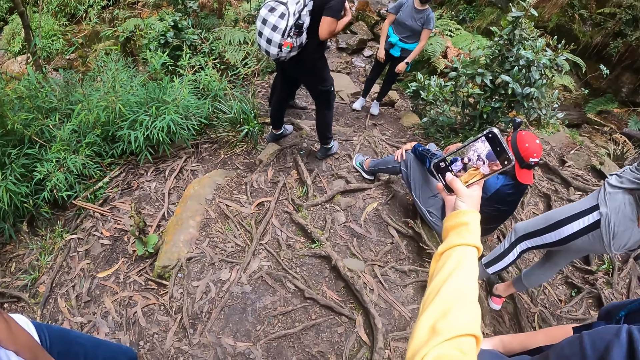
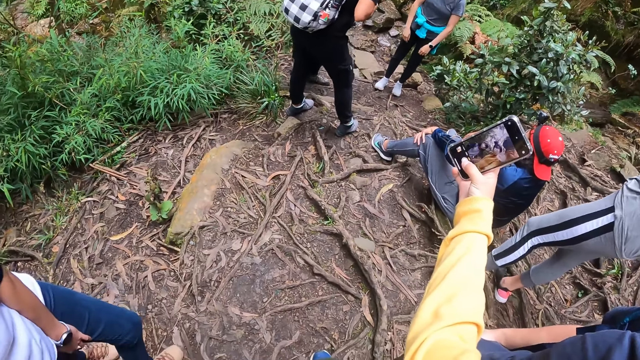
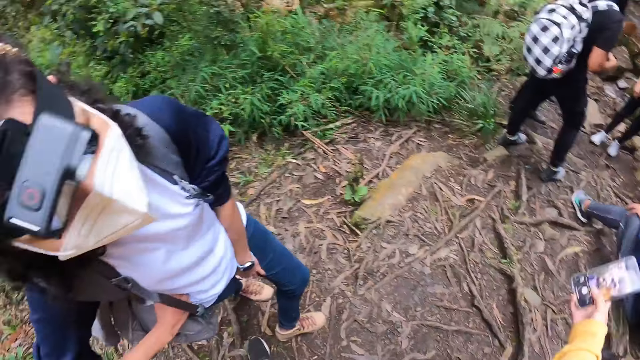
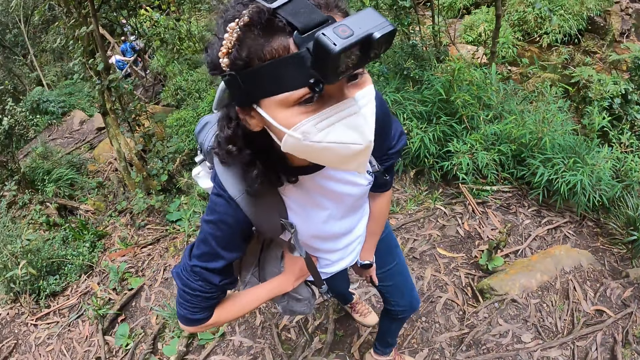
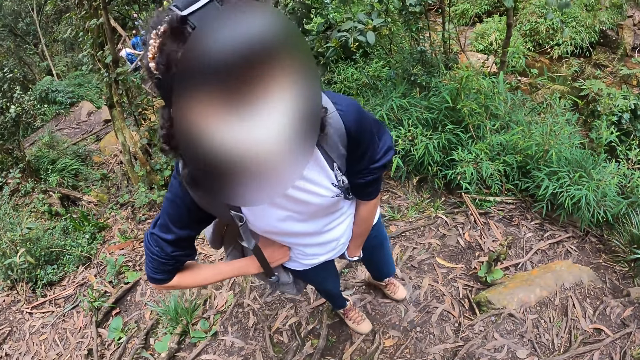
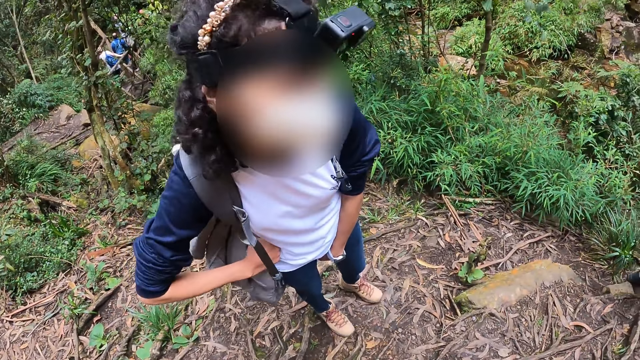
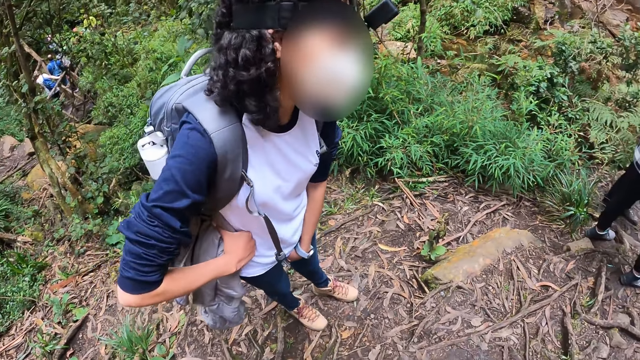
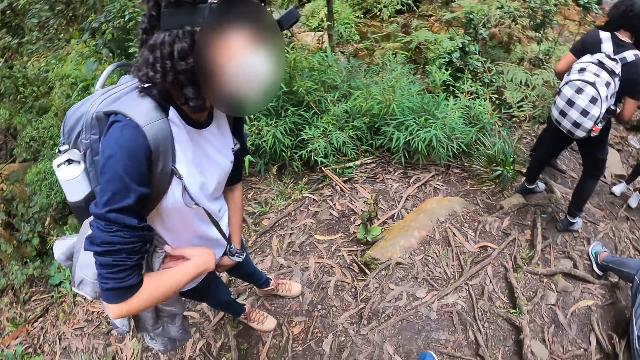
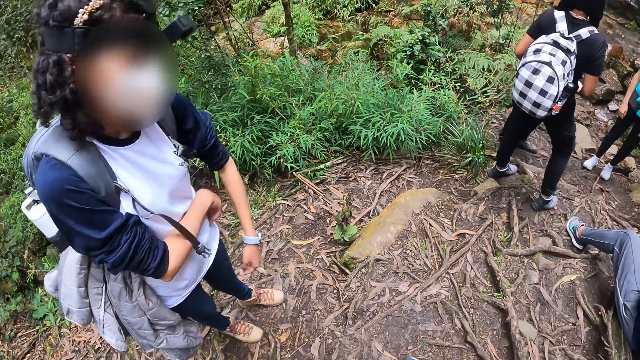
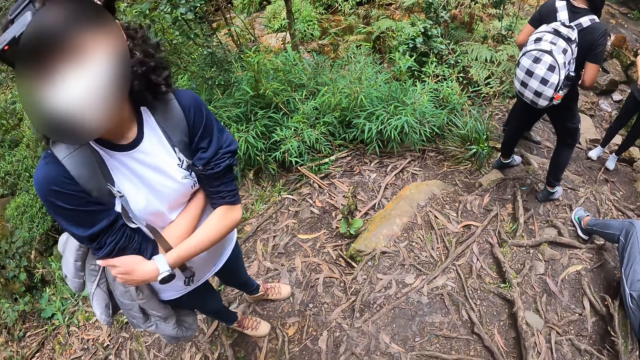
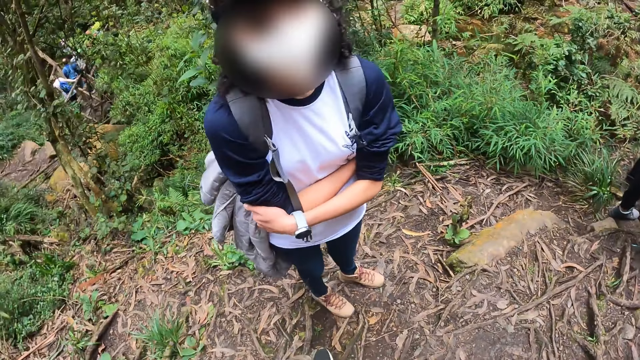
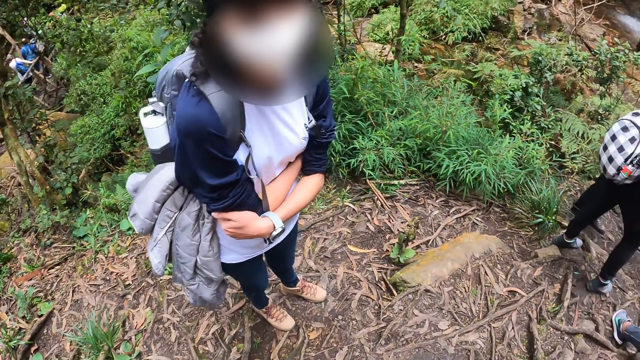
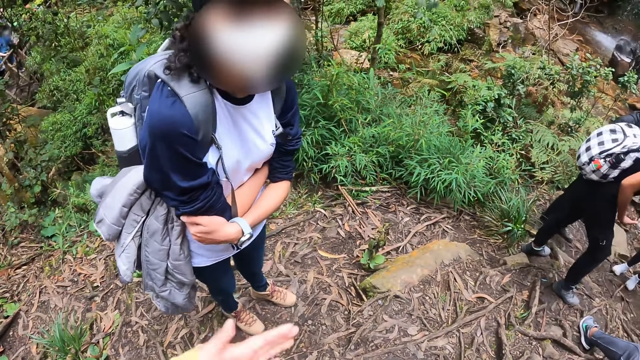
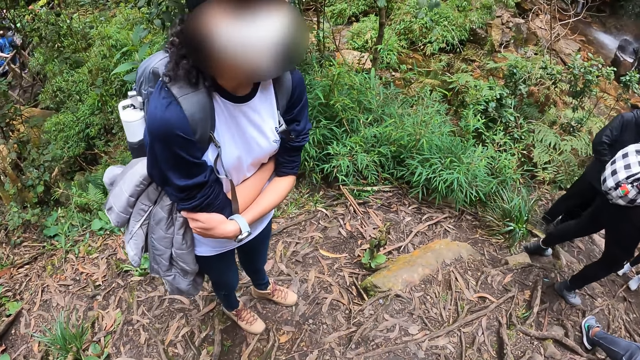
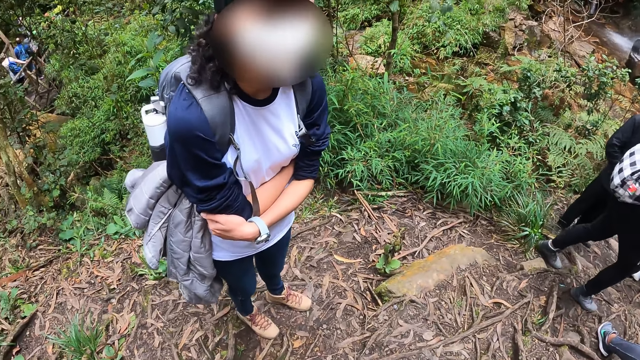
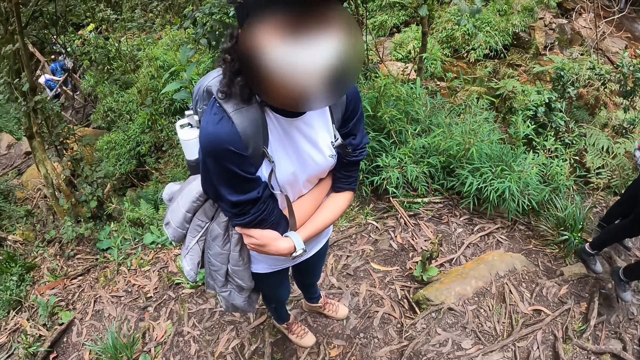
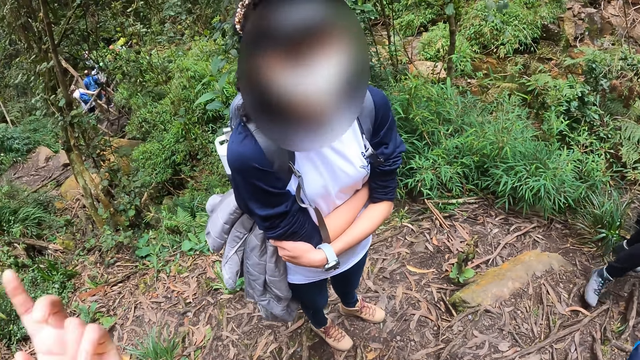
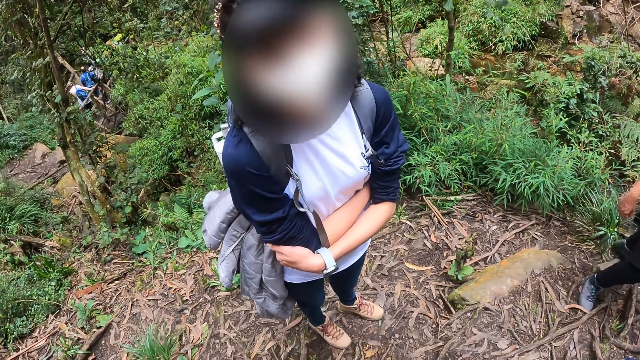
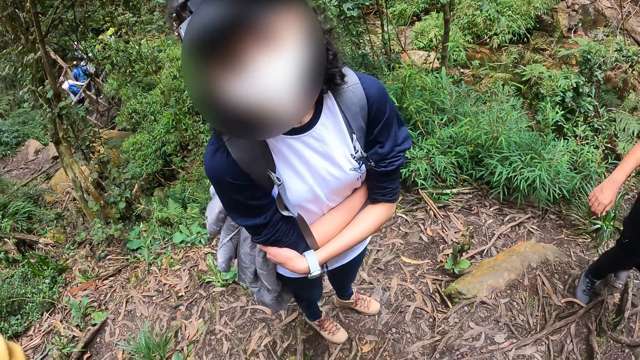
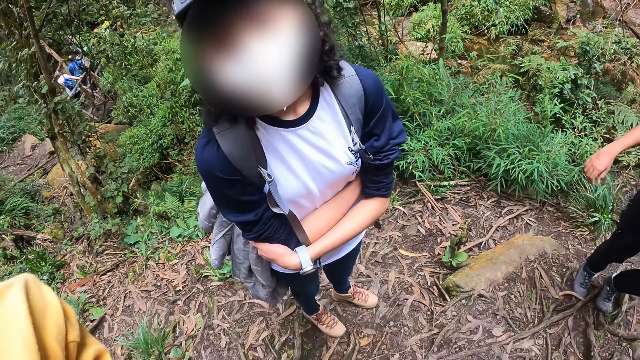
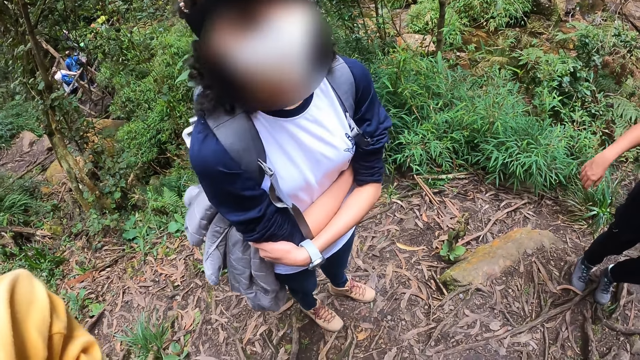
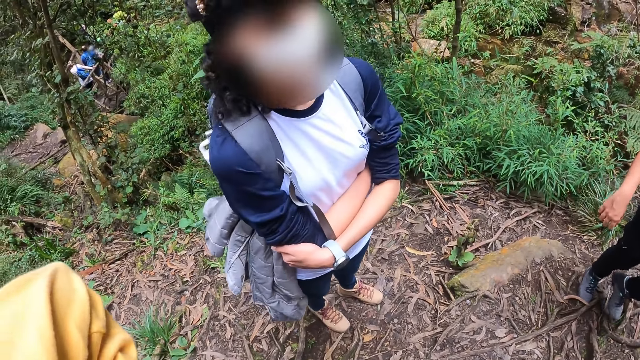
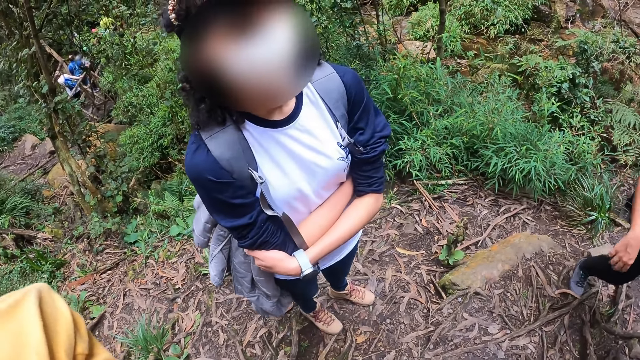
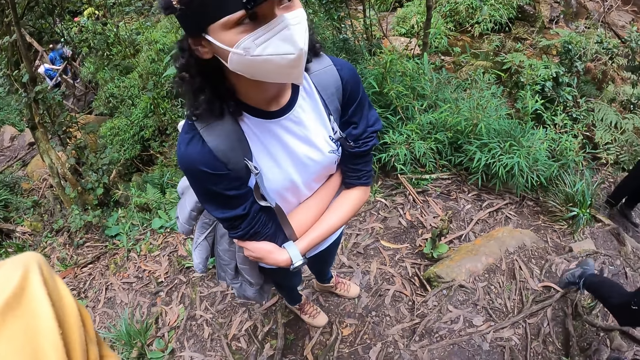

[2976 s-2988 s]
The camera wearer looks at the woman. The woman talks to the camera wearer. The woman folds hands. The camera wearer moves the left hand. The woman nods the head. The camera wearer moves the left hand.

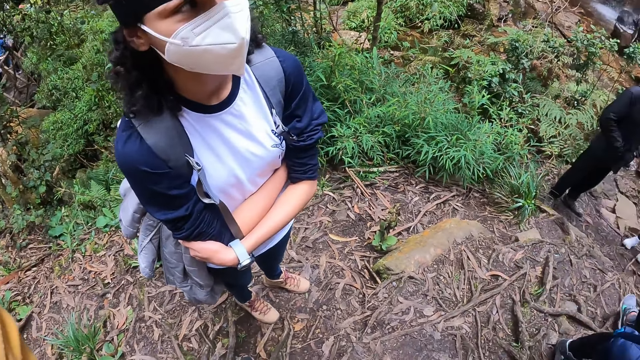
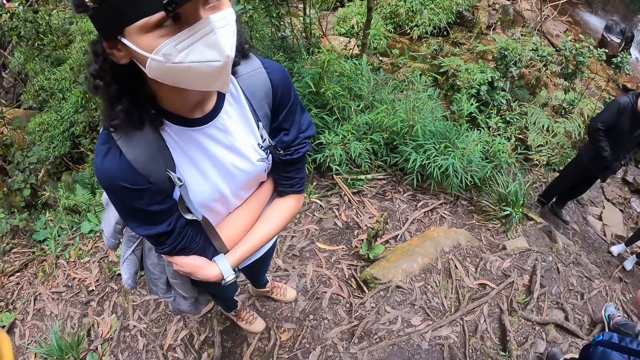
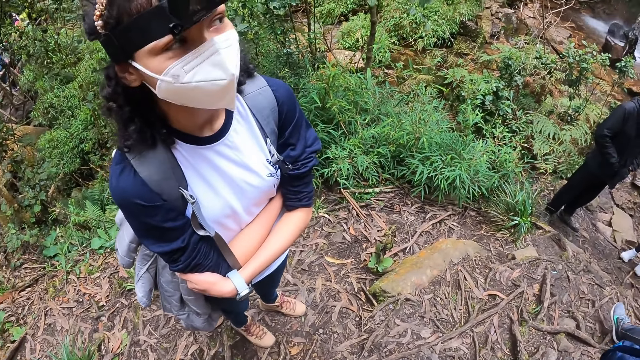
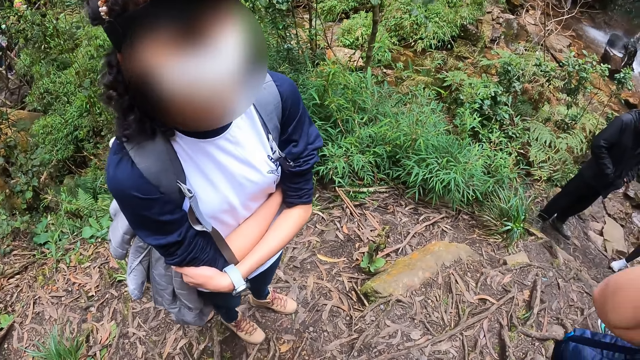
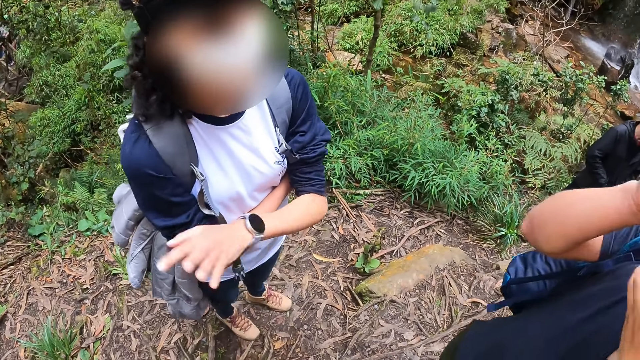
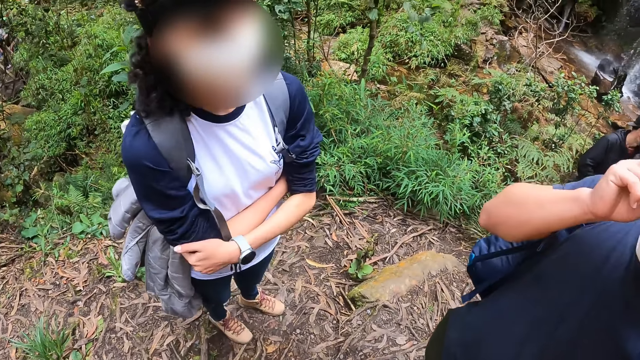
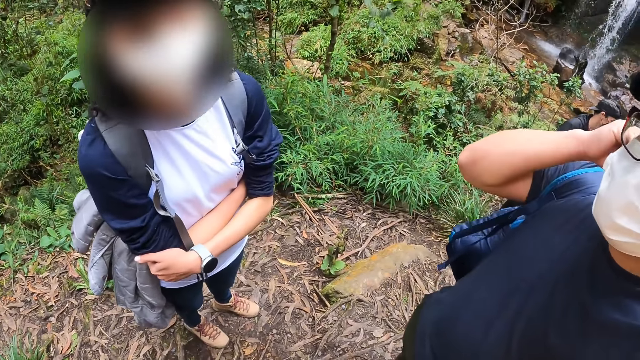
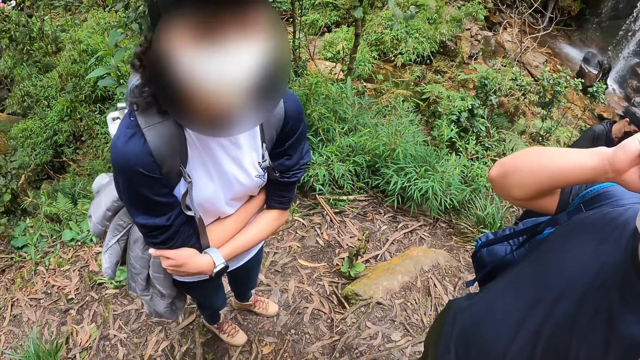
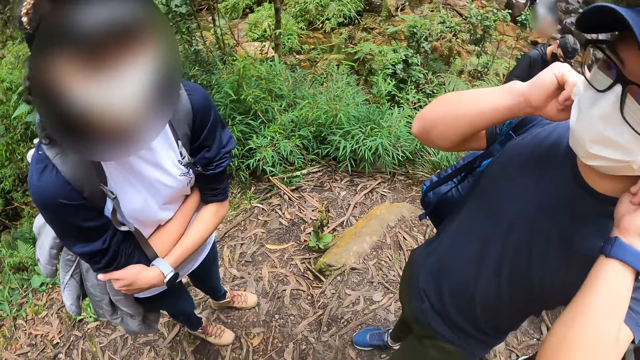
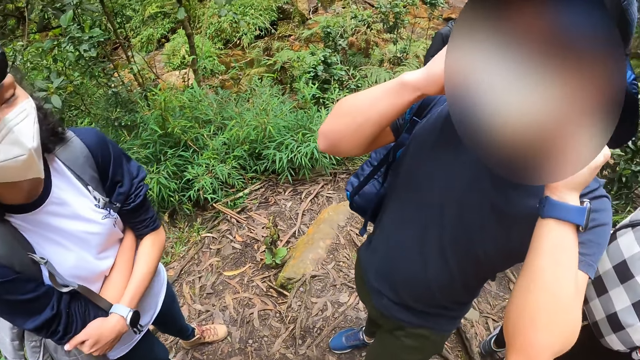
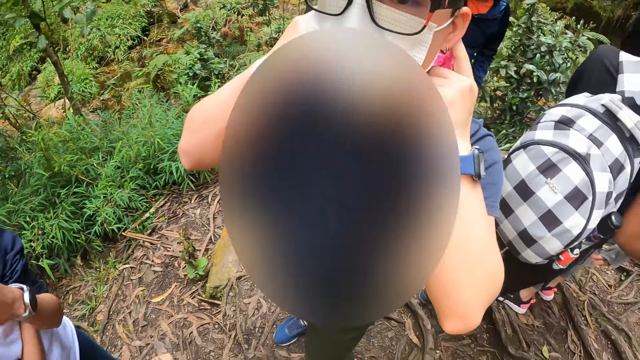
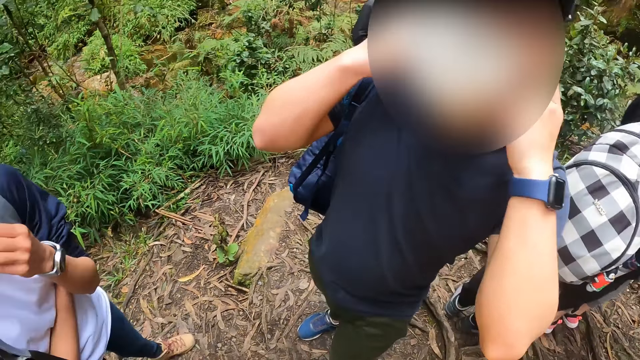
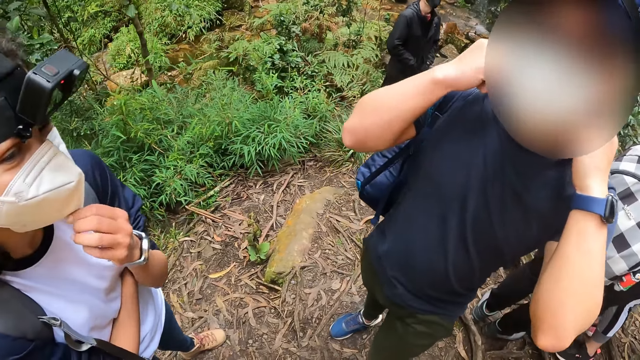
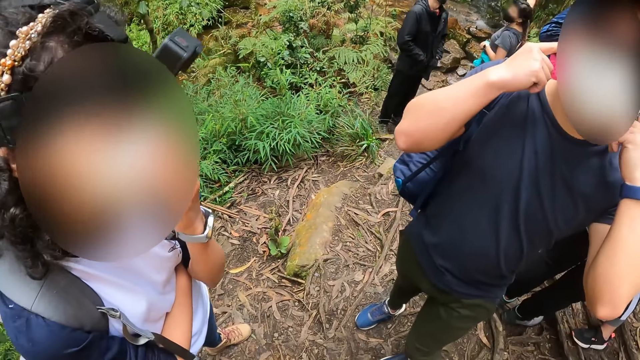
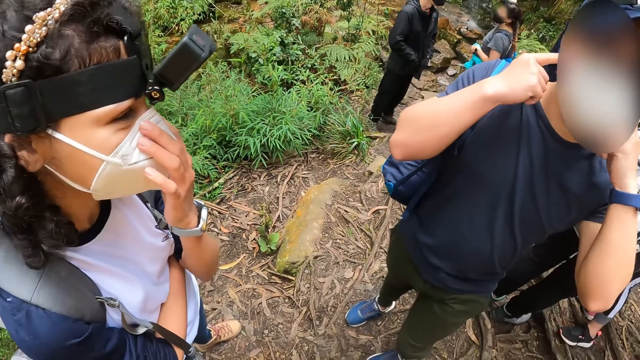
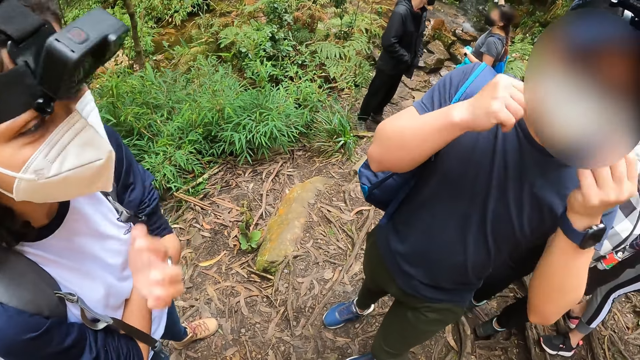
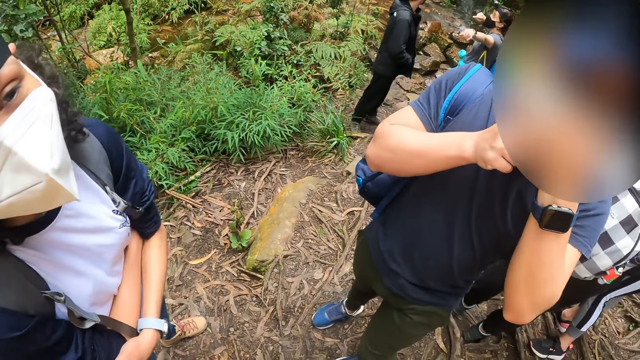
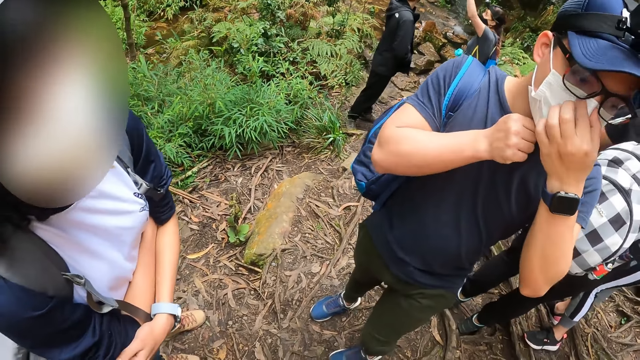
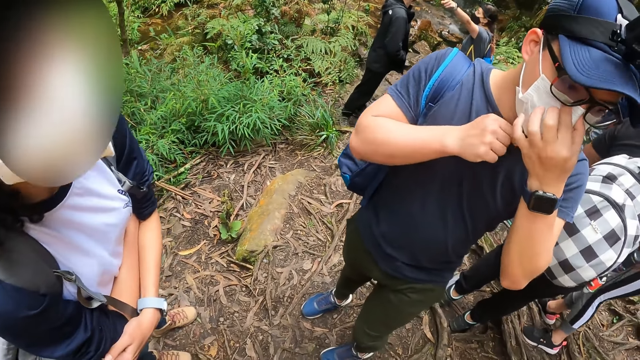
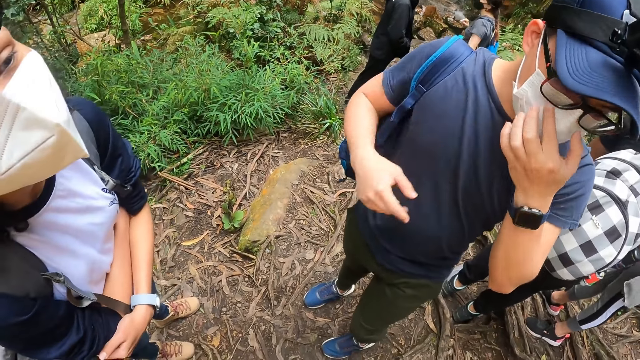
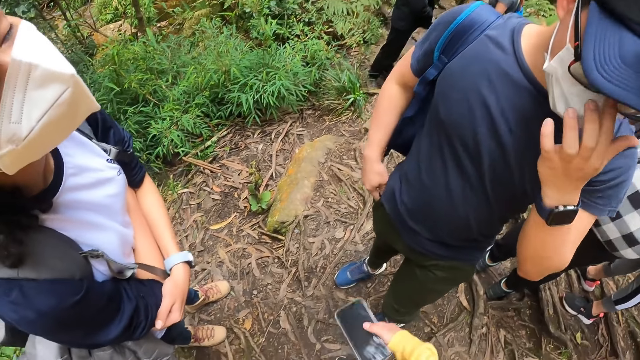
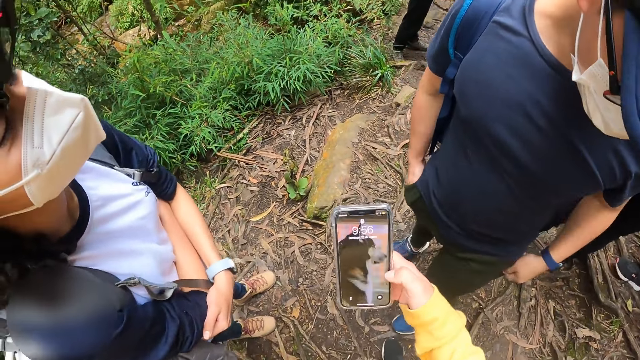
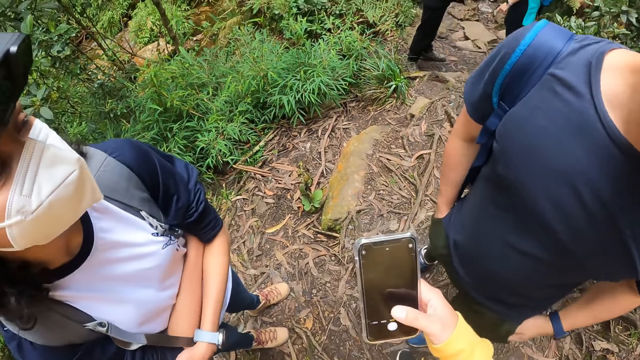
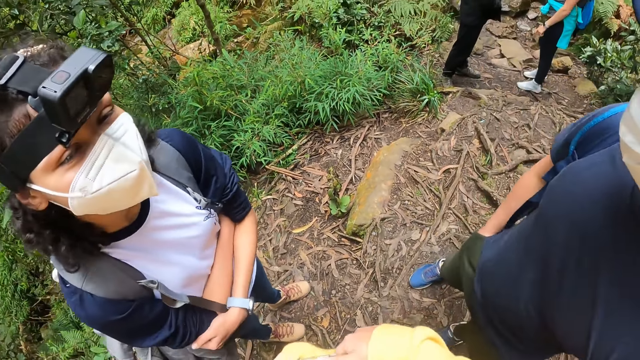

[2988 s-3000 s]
The camera wearer talks to a man. He operates the phone with his right hand.
